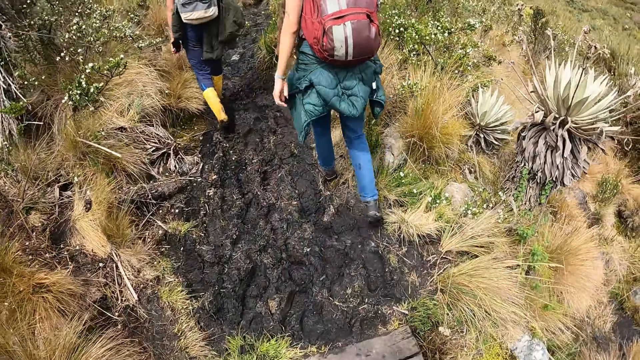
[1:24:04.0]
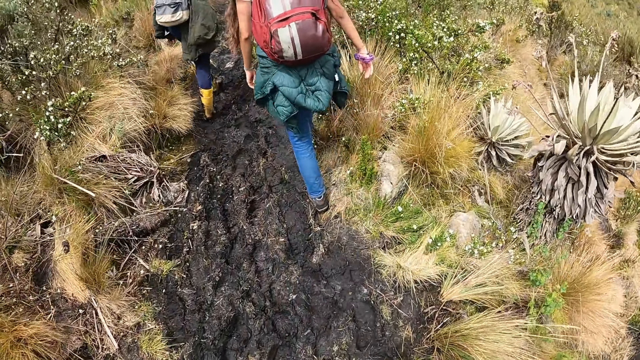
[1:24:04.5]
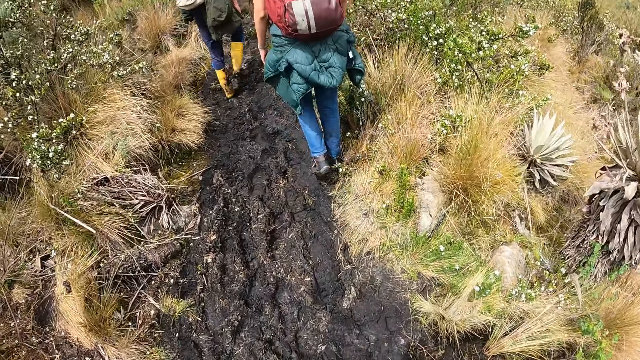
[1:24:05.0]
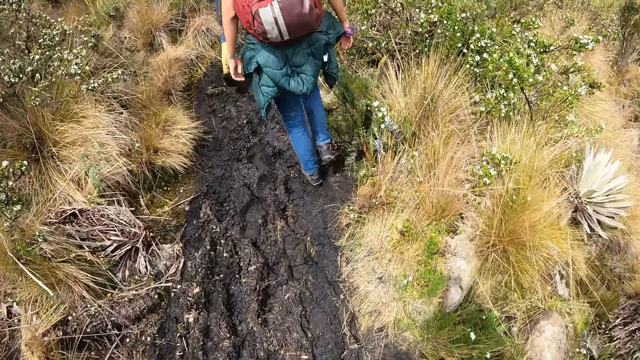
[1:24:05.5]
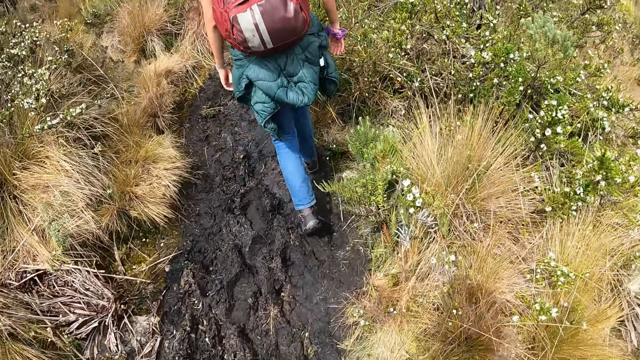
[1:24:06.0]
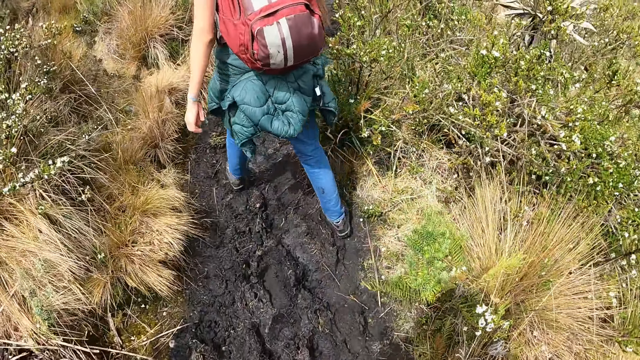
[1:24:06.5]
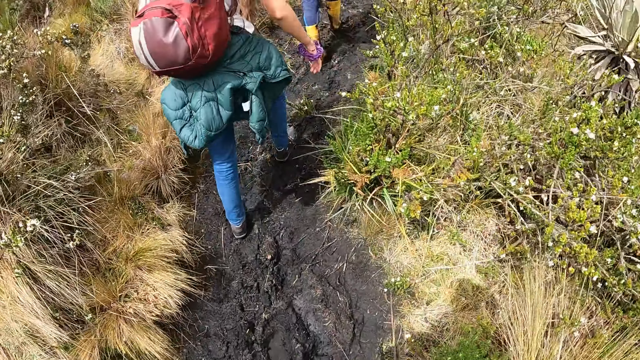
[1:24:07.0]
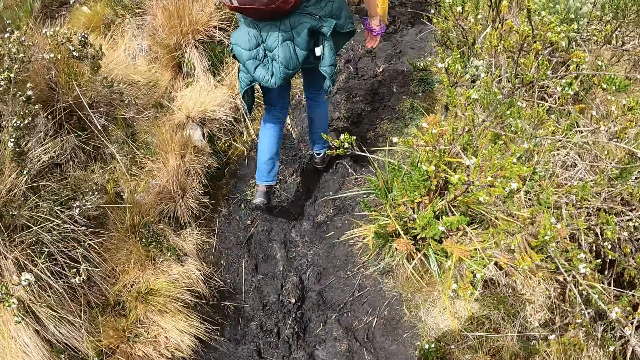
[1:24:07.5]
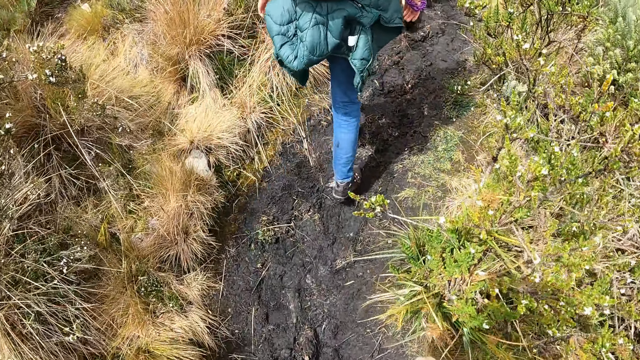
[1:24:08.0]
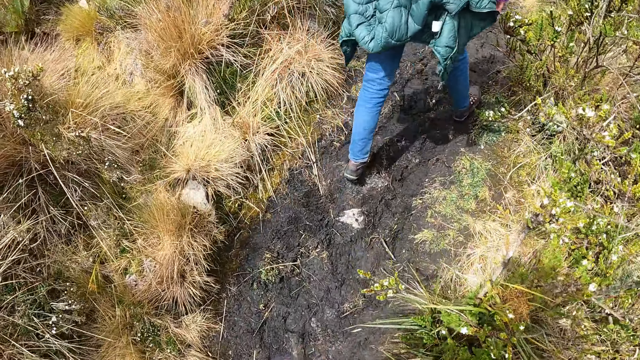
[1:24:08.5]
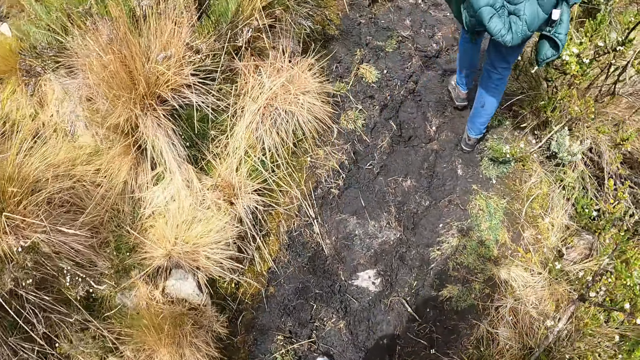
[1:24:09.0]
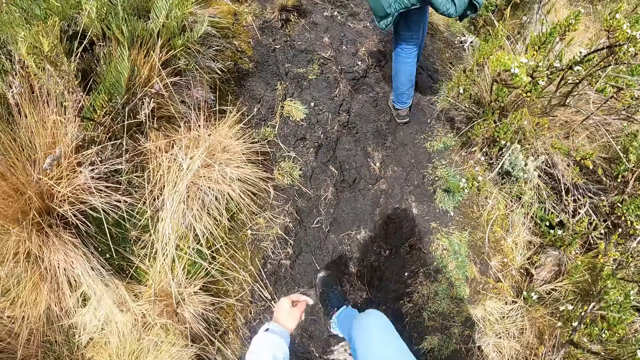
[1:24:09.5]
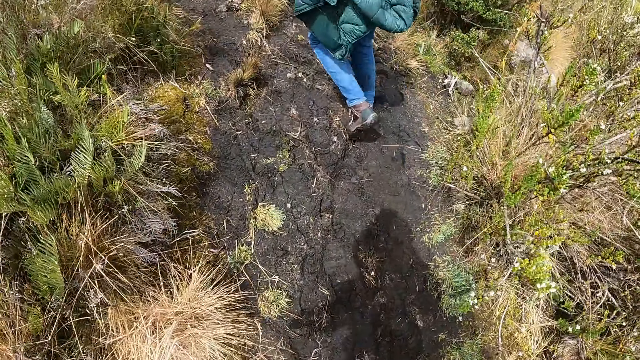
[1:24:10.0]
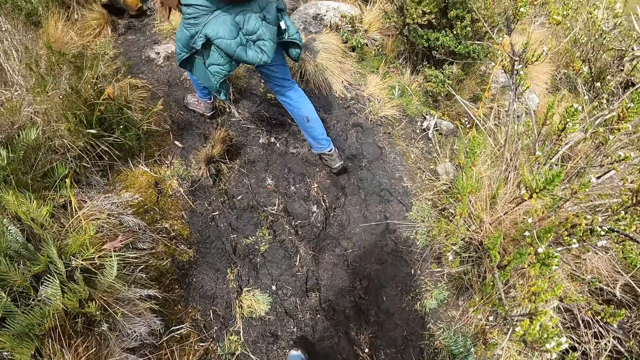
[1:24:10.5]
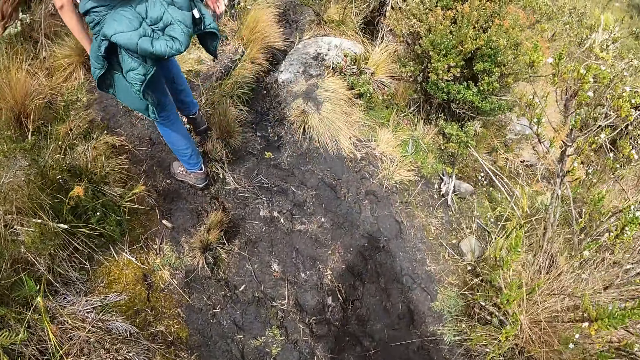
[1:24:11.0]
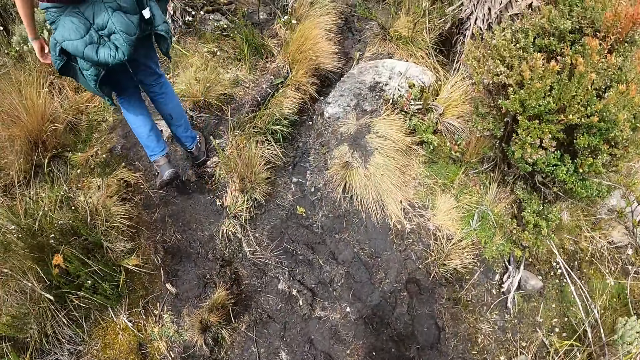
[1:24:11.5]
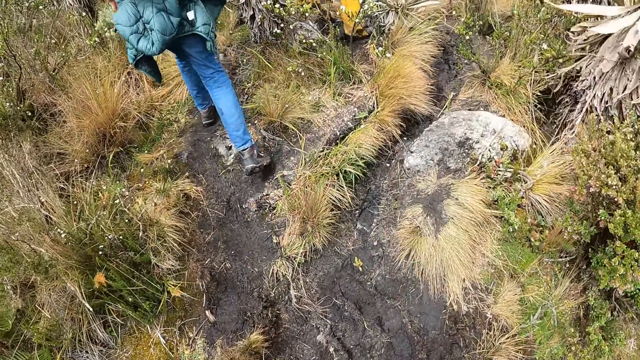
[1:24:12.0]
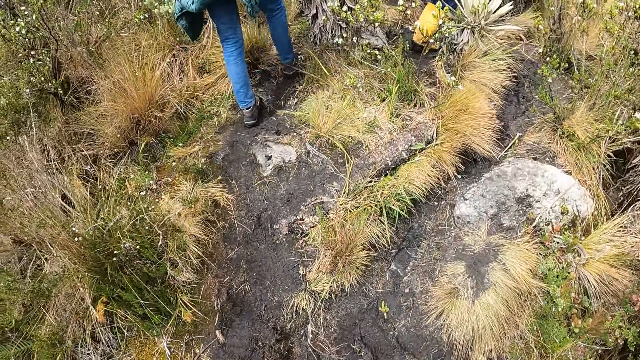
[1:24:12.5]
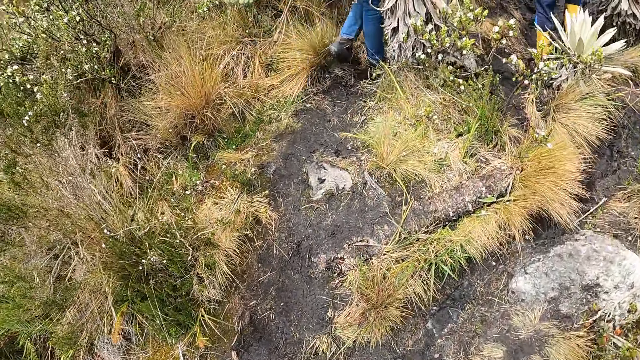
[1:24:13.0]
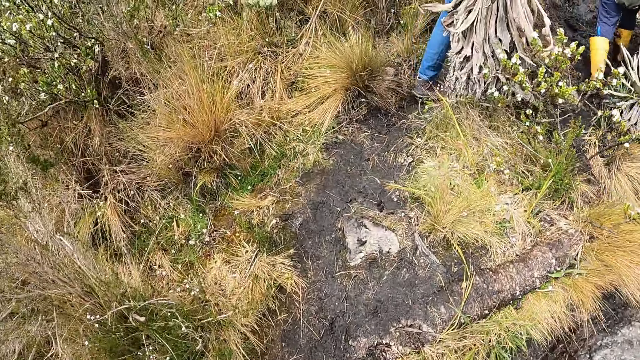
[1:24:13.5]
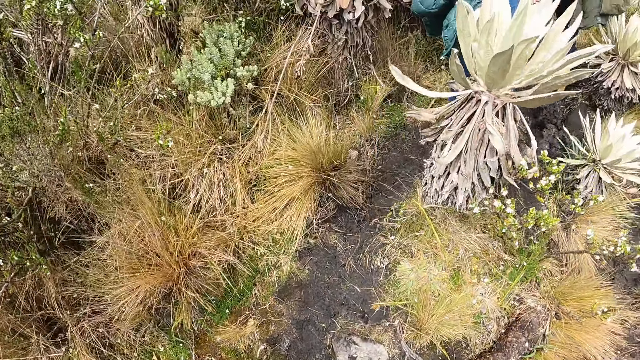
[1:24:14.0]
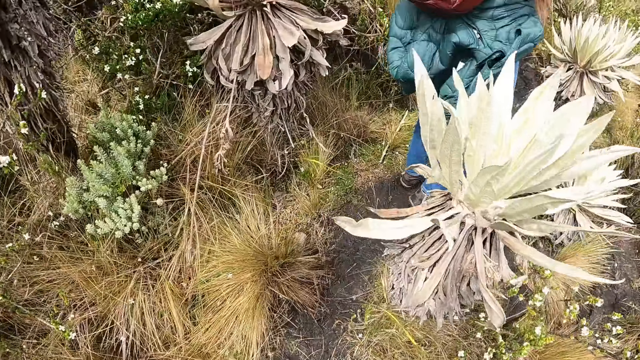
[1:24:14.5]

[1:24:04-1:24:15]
The camera wearer hikes in the field with the group of people.

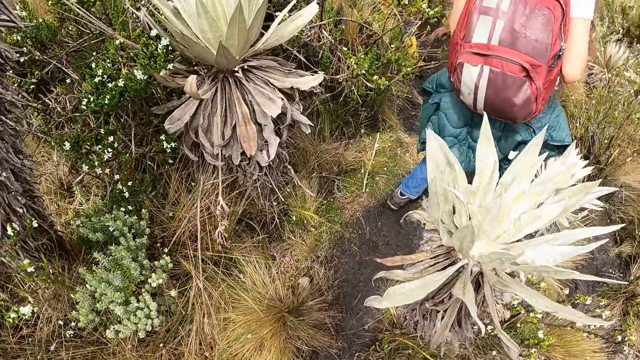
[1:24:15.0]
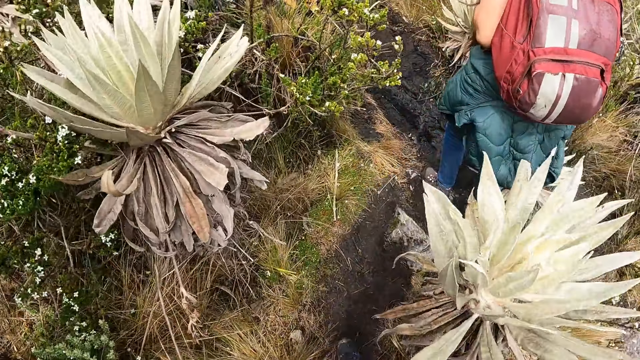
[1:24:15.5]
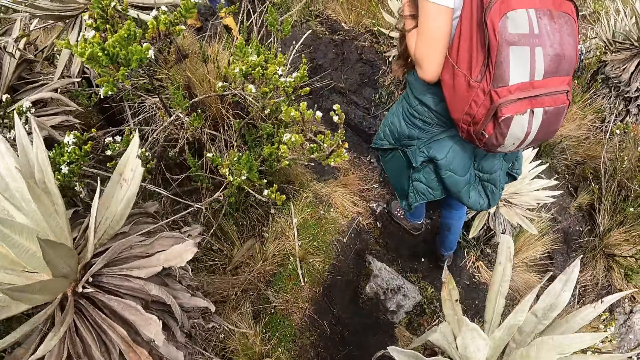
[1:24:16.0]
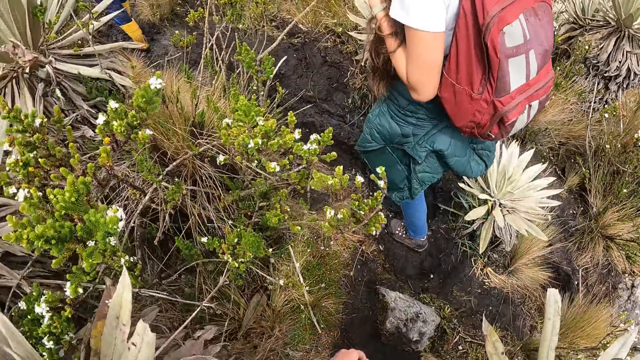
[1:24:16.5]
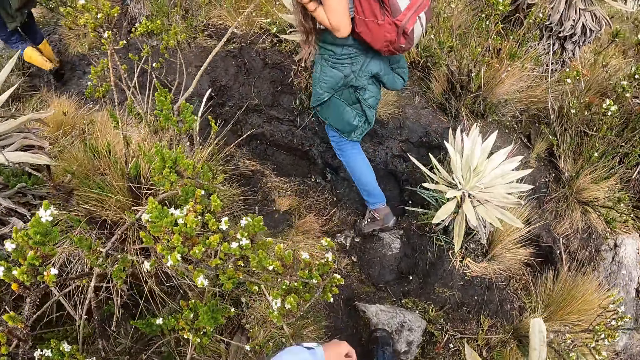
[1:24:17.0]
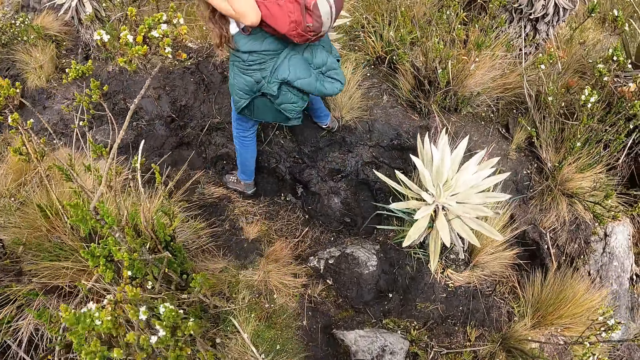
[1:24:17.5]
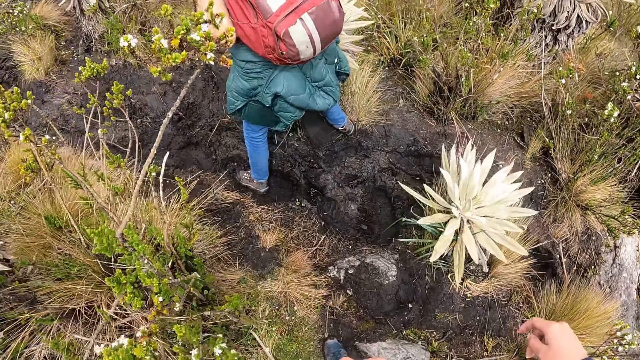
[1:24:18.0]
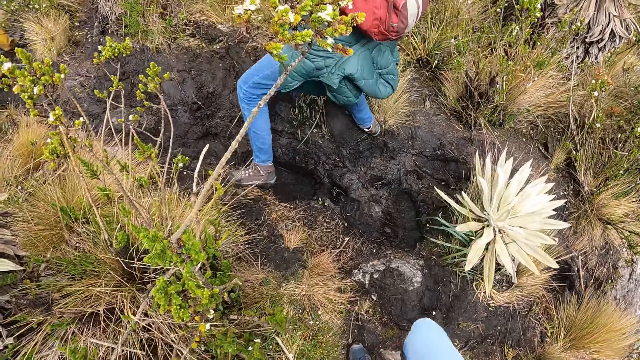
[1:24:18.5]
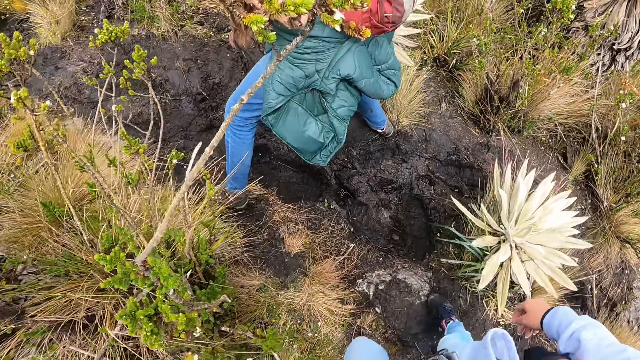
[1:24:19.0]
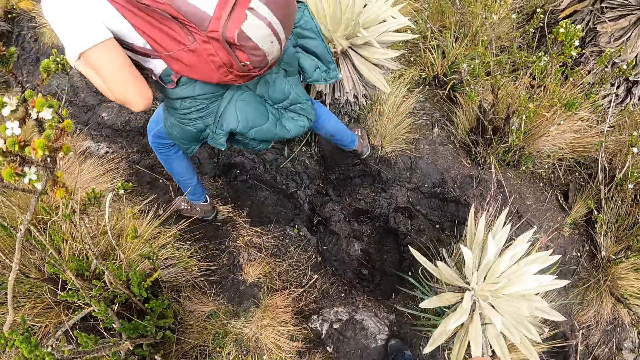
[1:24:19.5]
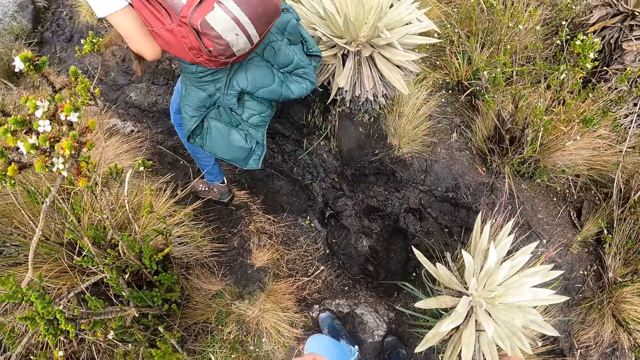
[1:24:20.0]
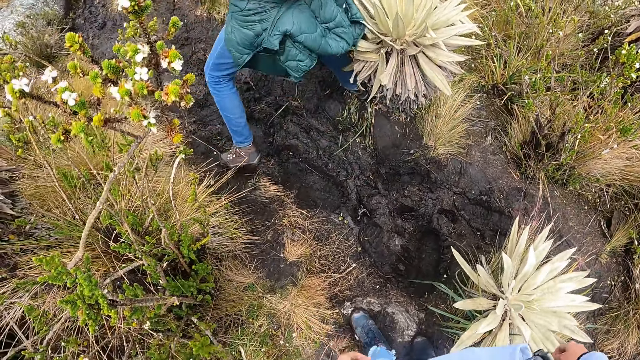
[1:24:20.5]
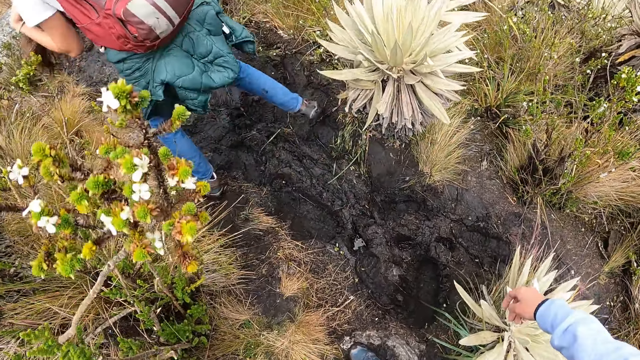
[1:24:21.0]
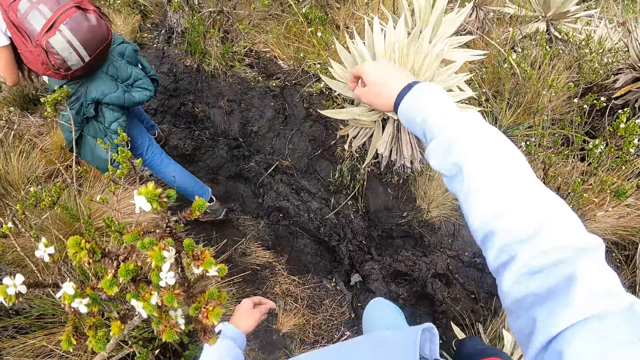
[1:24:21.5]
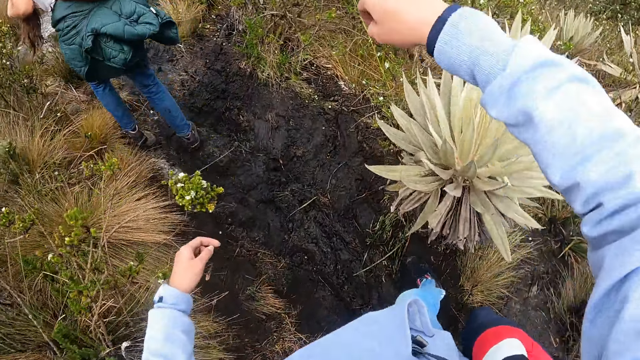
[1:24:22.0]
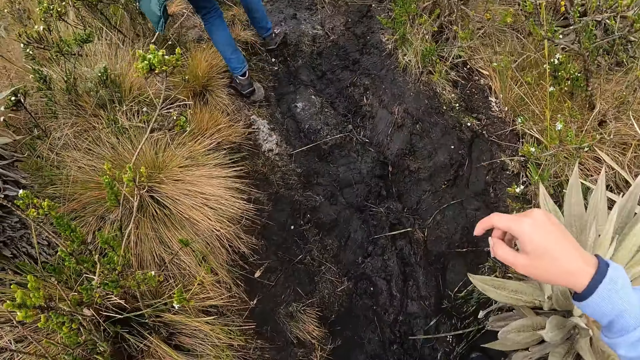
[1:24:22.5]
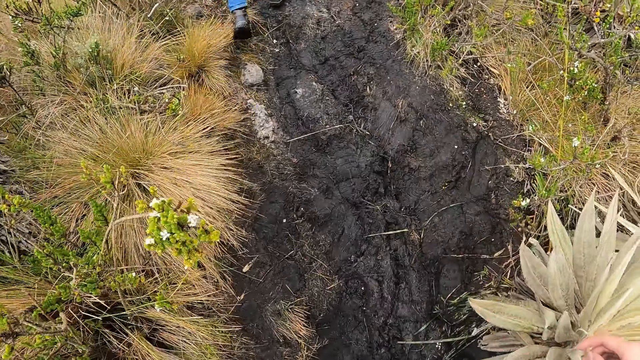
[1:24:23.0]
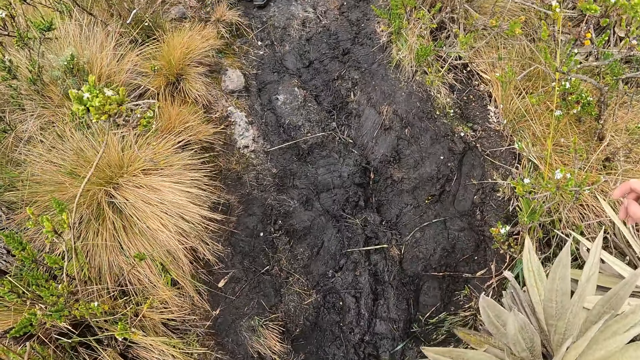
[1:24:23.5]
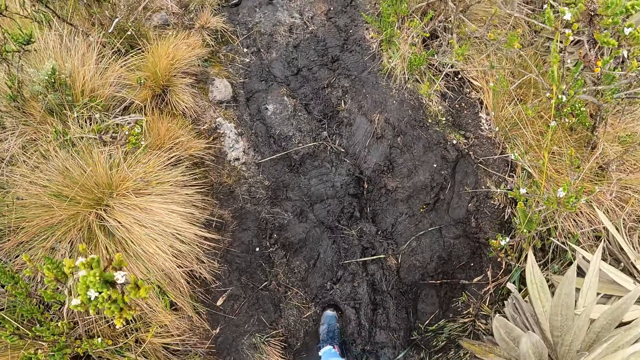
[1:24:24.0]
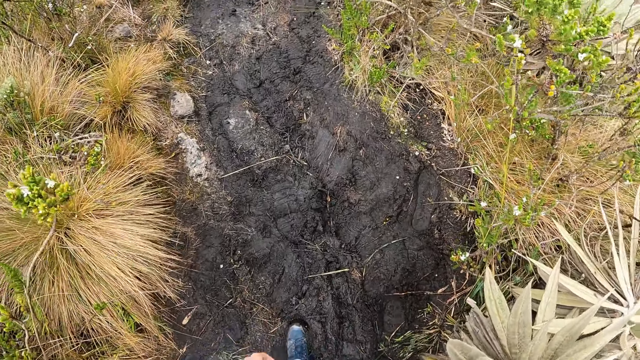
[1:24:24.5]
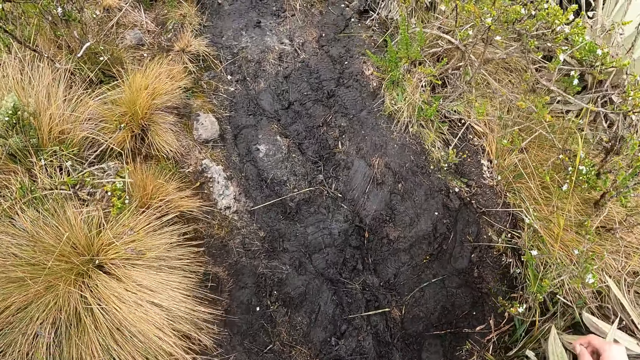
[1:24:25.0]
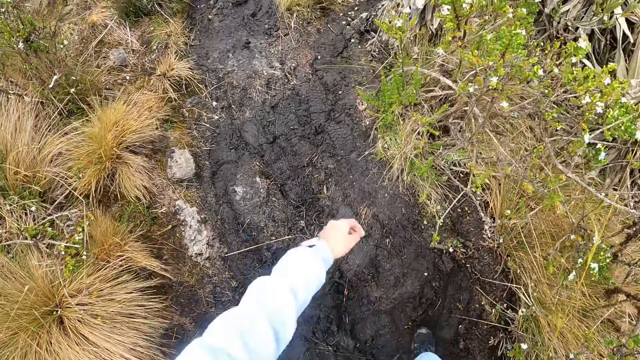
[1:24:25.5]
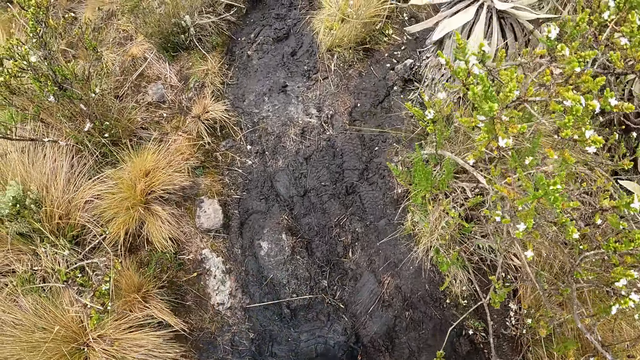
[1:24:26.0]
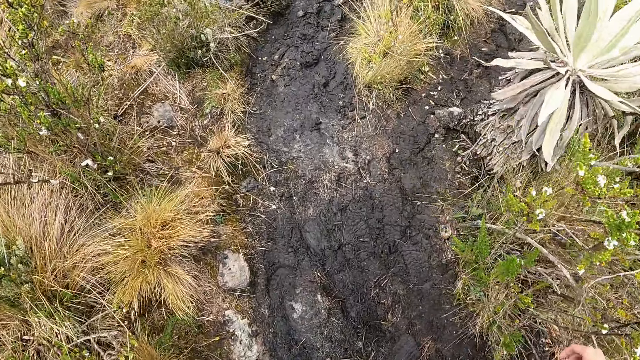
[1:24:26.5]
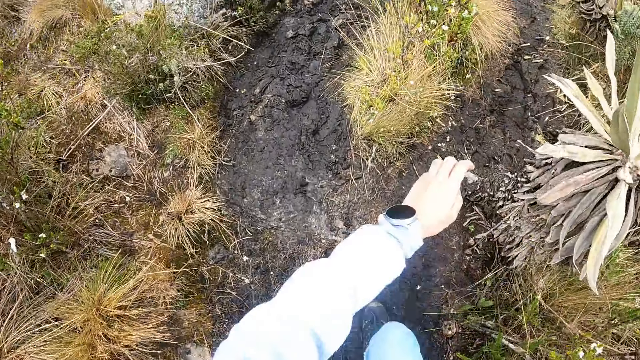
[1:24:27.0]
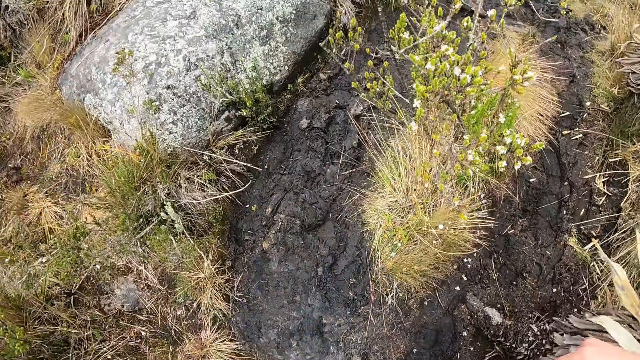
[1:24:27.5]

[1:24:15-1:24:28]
The camera wearer holds a flower. They walk around.
